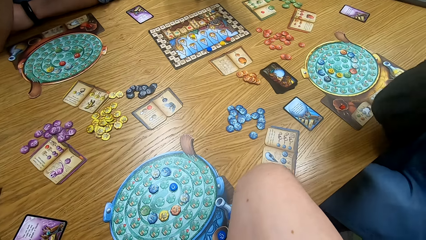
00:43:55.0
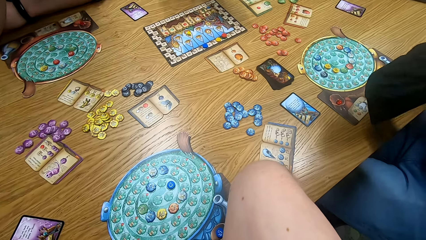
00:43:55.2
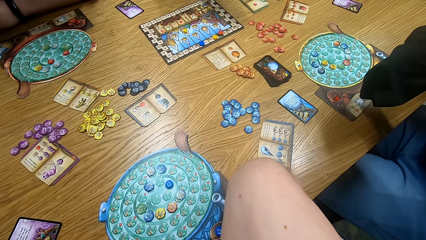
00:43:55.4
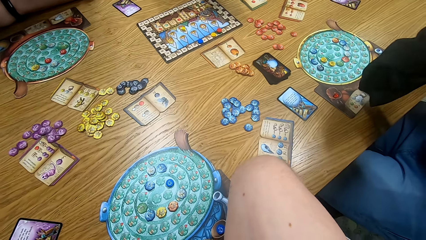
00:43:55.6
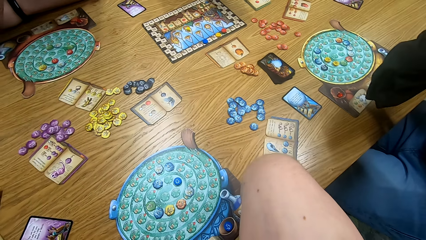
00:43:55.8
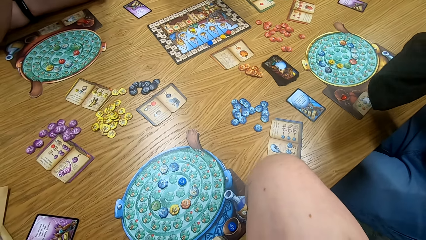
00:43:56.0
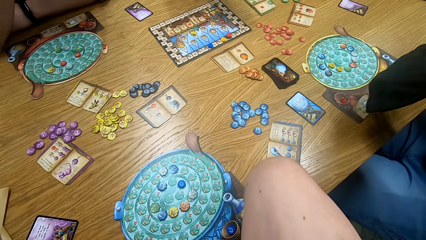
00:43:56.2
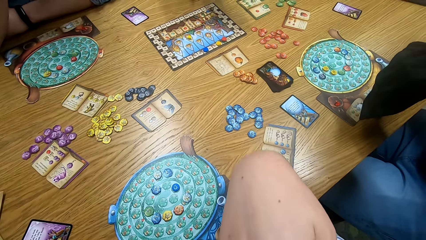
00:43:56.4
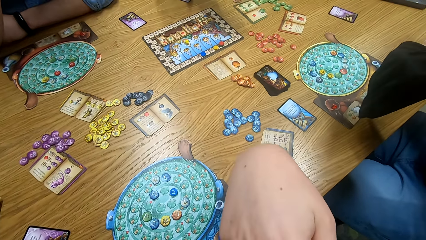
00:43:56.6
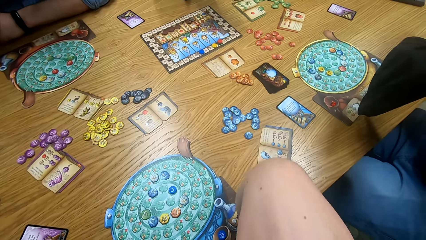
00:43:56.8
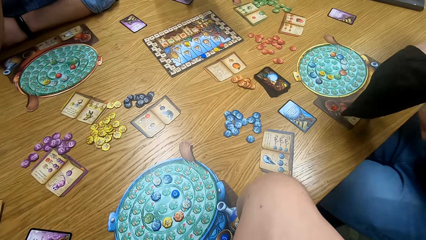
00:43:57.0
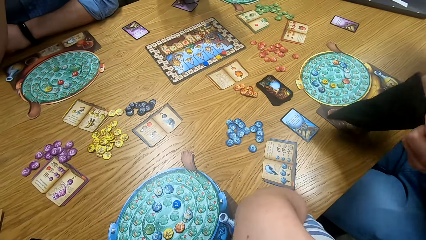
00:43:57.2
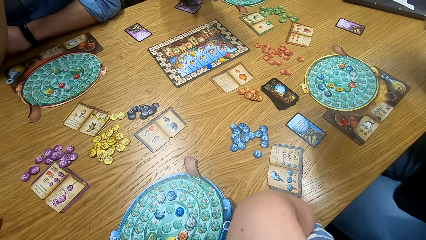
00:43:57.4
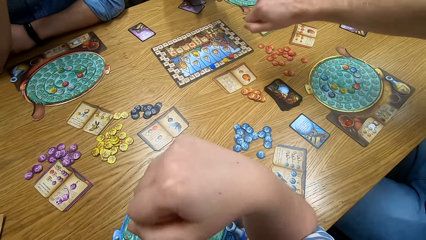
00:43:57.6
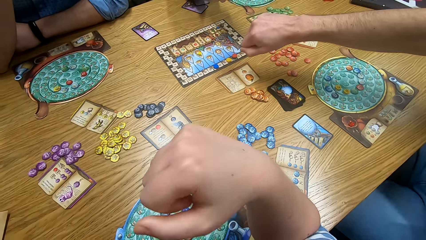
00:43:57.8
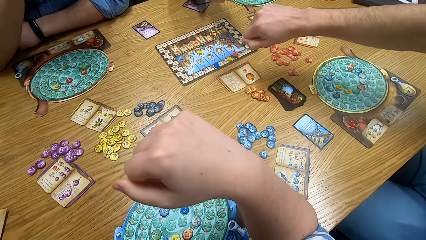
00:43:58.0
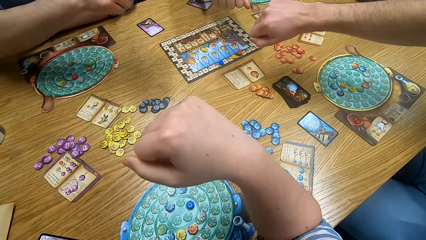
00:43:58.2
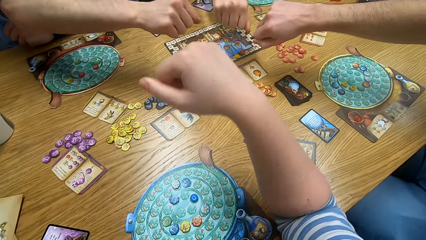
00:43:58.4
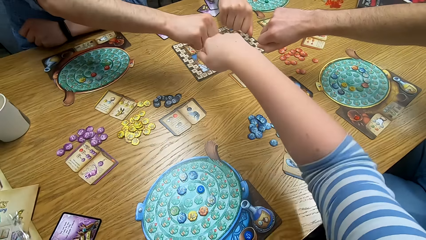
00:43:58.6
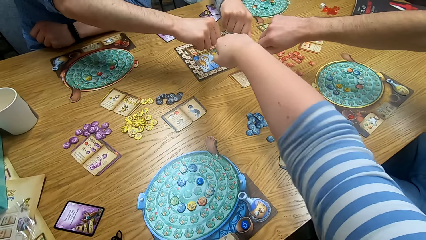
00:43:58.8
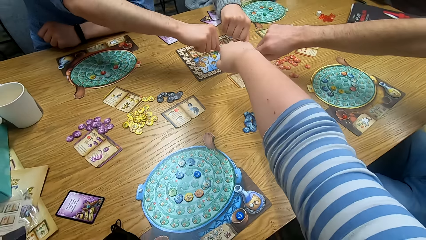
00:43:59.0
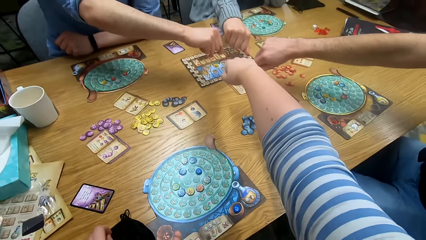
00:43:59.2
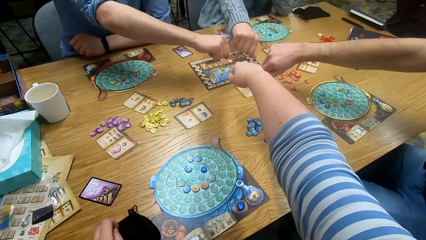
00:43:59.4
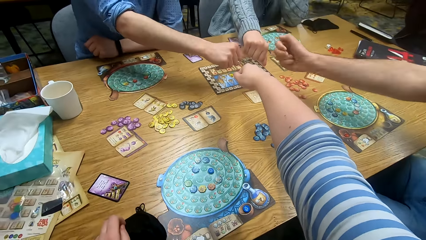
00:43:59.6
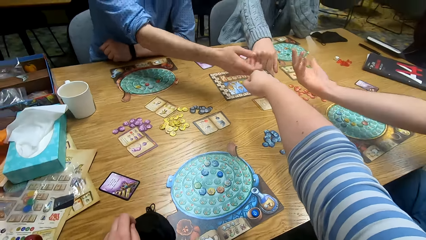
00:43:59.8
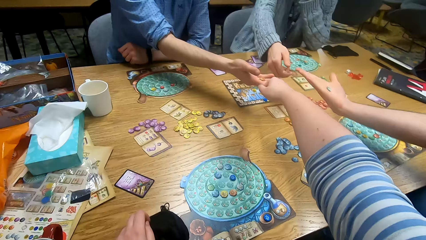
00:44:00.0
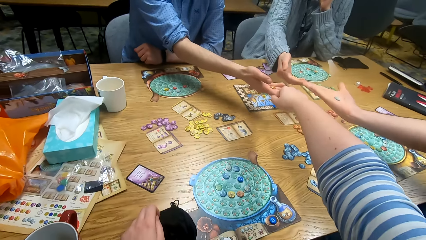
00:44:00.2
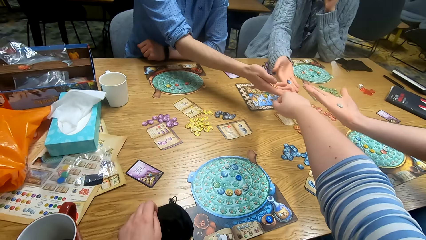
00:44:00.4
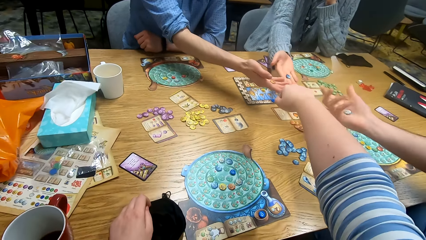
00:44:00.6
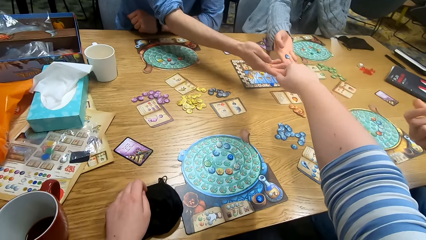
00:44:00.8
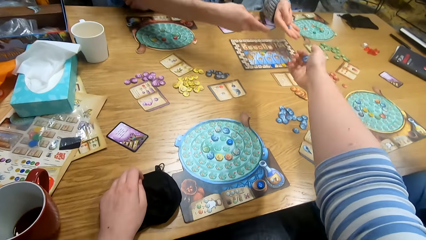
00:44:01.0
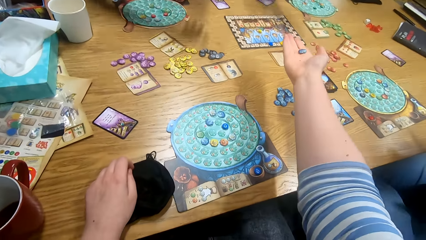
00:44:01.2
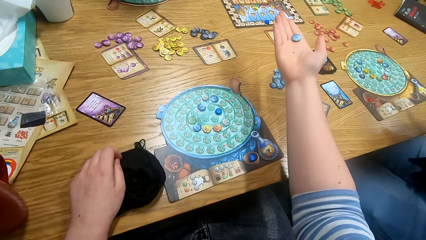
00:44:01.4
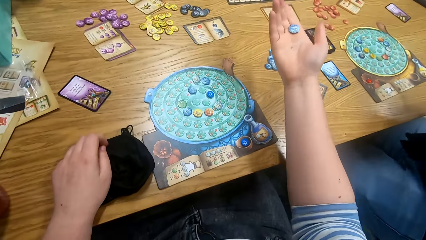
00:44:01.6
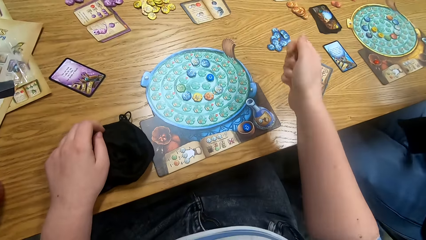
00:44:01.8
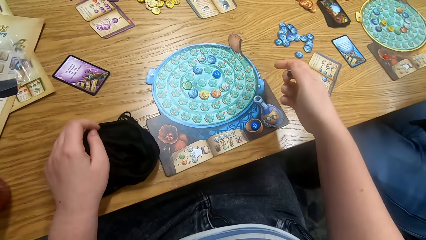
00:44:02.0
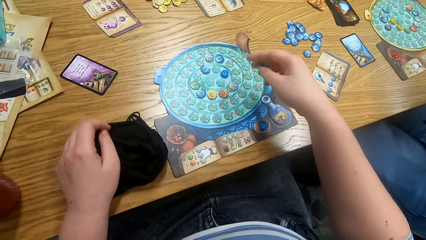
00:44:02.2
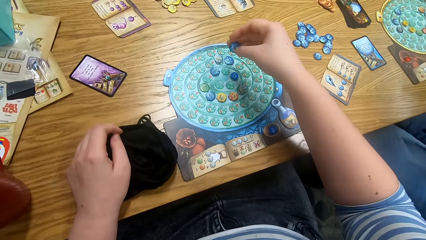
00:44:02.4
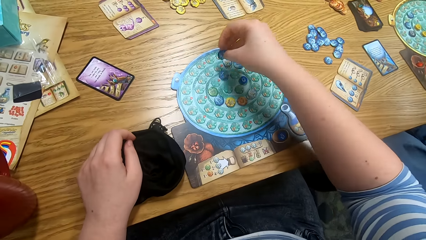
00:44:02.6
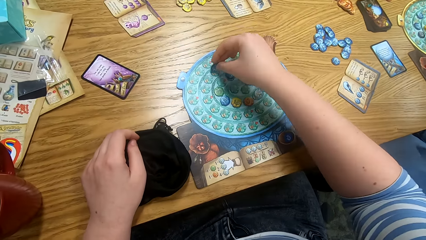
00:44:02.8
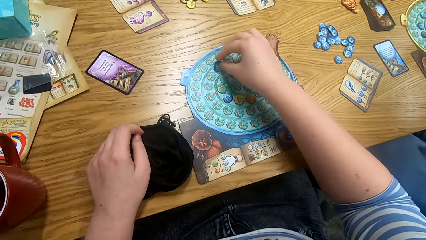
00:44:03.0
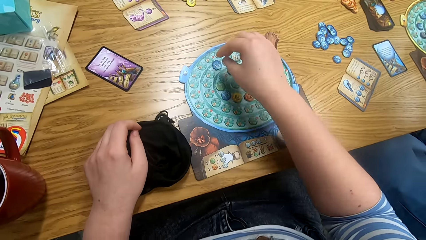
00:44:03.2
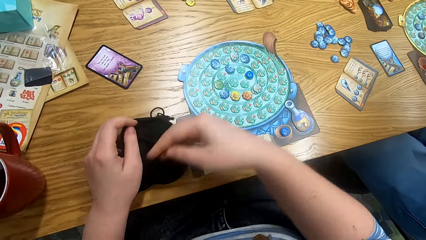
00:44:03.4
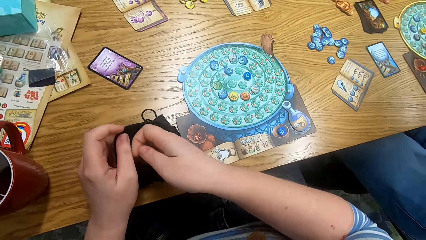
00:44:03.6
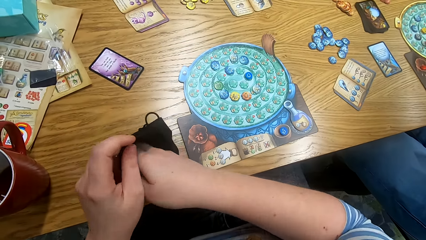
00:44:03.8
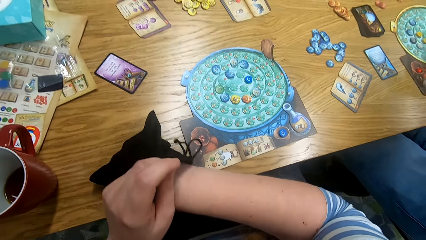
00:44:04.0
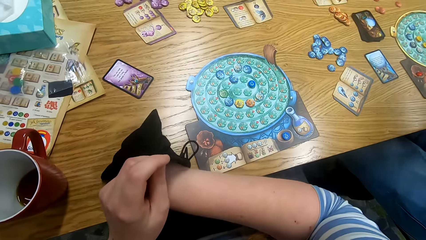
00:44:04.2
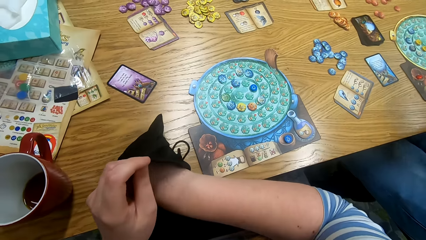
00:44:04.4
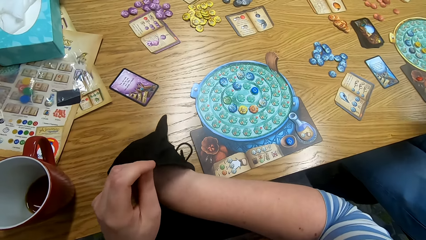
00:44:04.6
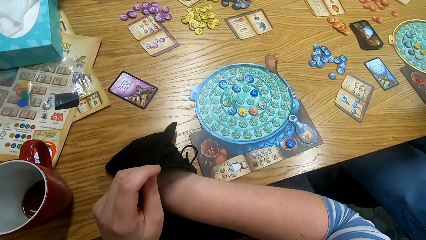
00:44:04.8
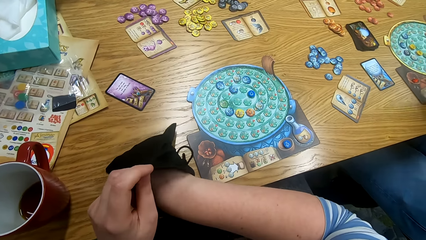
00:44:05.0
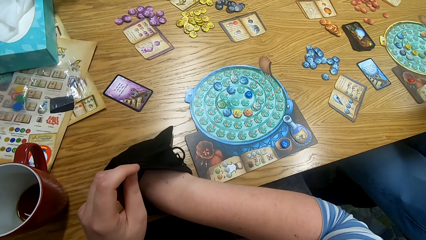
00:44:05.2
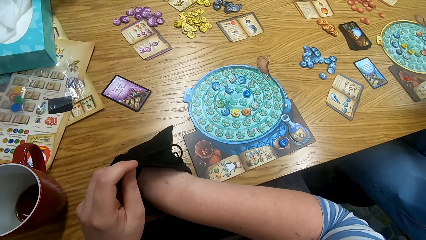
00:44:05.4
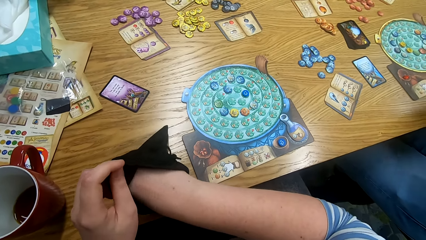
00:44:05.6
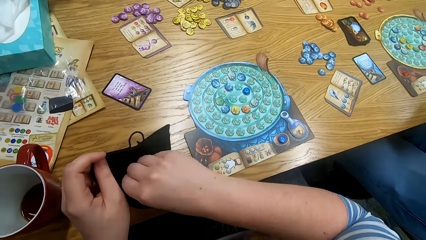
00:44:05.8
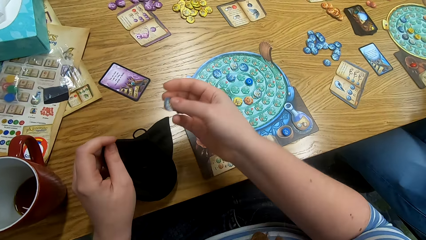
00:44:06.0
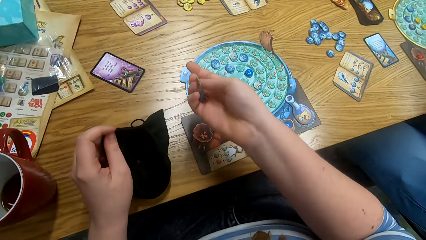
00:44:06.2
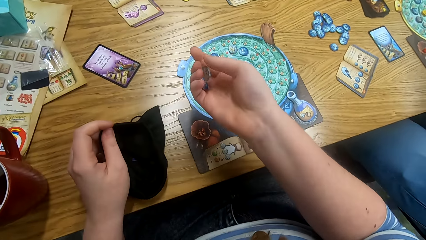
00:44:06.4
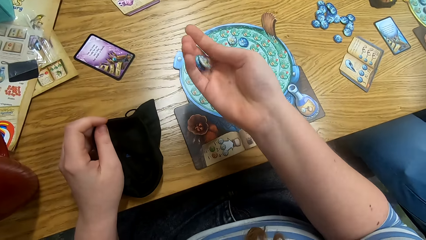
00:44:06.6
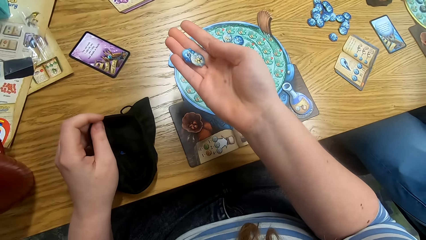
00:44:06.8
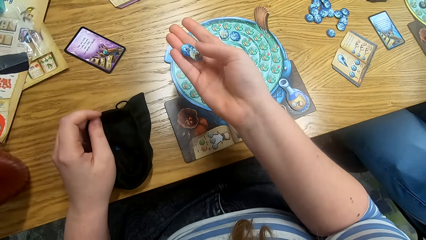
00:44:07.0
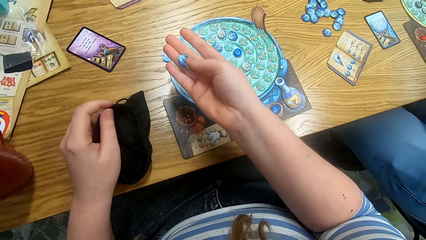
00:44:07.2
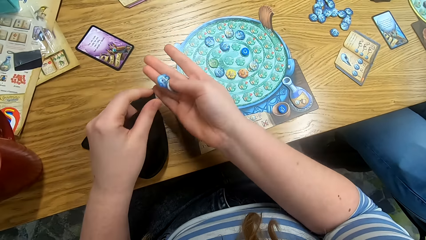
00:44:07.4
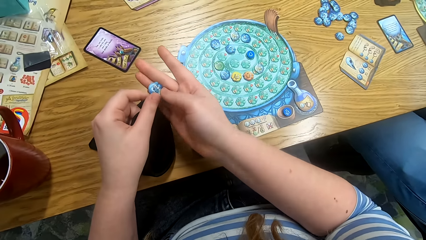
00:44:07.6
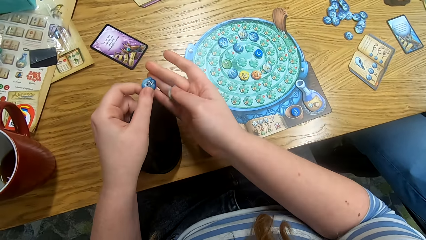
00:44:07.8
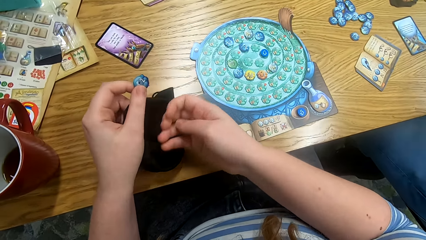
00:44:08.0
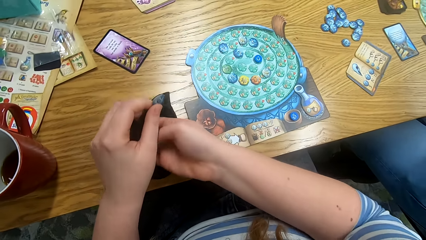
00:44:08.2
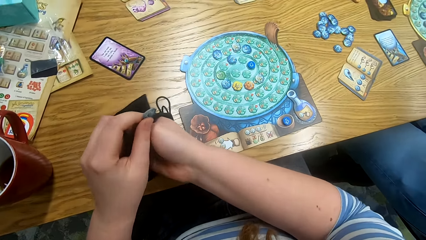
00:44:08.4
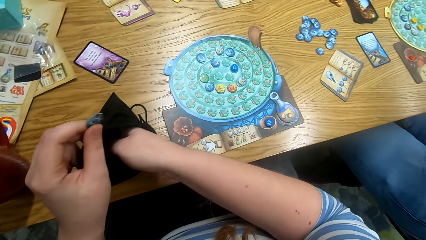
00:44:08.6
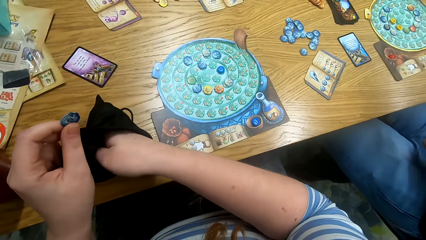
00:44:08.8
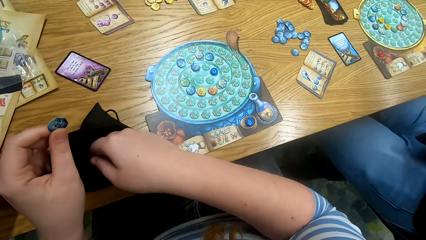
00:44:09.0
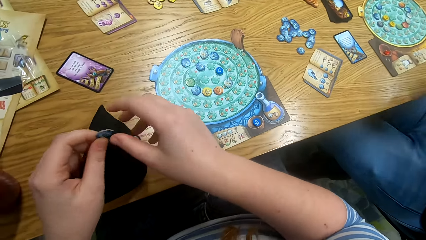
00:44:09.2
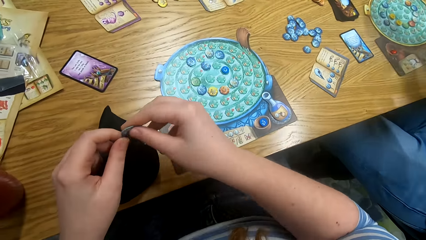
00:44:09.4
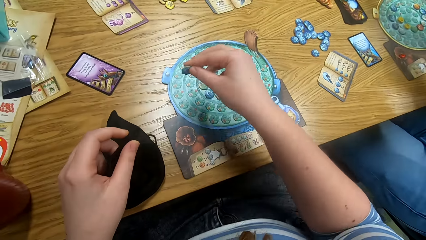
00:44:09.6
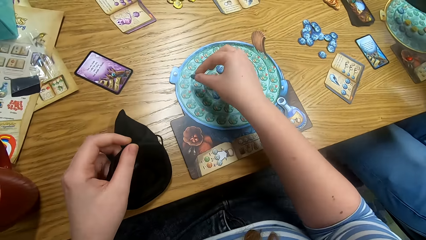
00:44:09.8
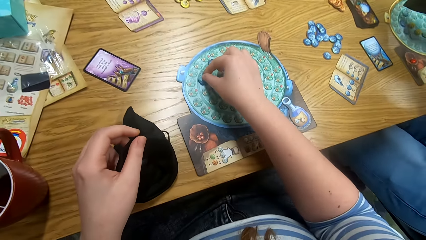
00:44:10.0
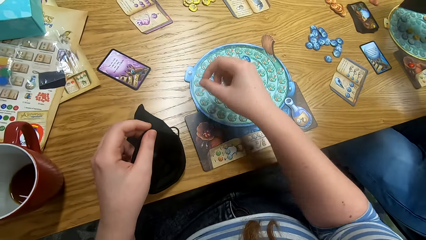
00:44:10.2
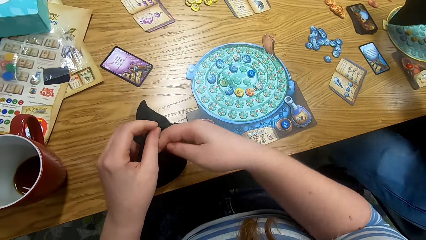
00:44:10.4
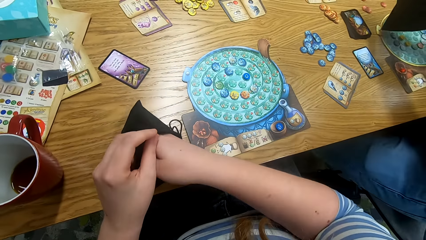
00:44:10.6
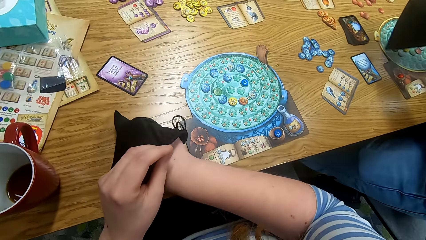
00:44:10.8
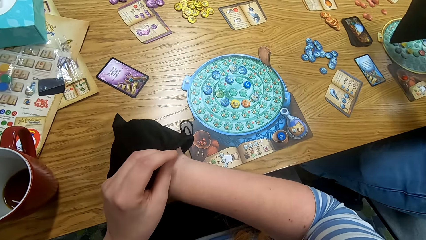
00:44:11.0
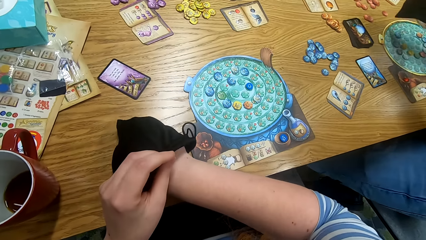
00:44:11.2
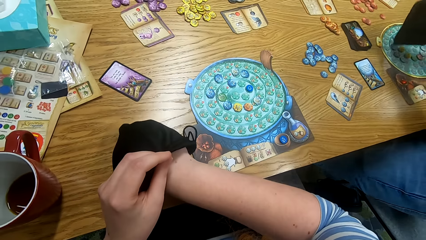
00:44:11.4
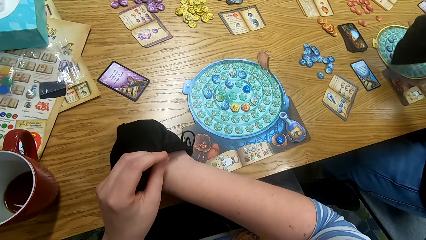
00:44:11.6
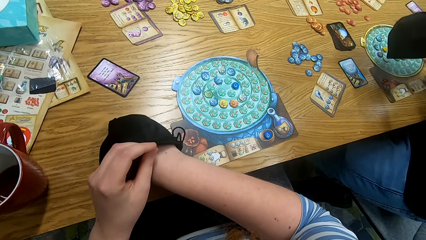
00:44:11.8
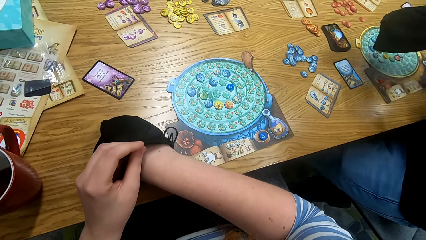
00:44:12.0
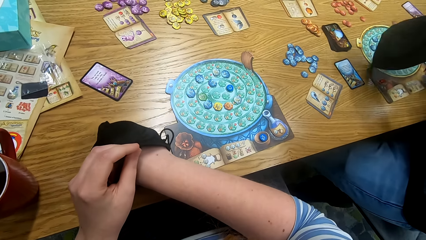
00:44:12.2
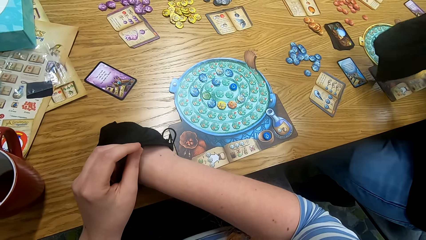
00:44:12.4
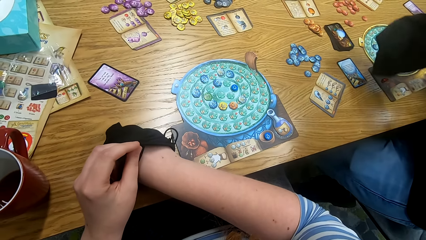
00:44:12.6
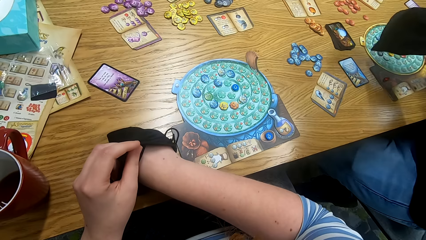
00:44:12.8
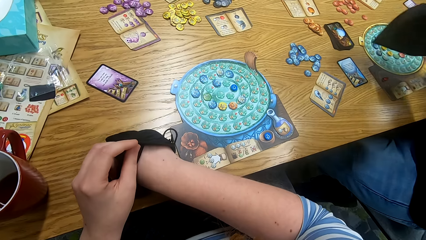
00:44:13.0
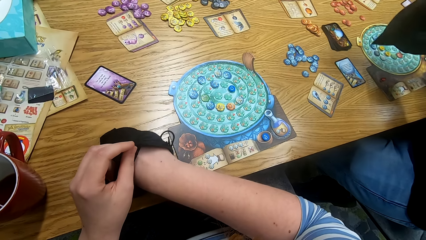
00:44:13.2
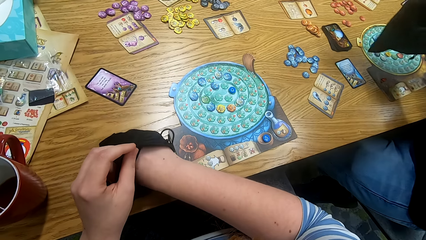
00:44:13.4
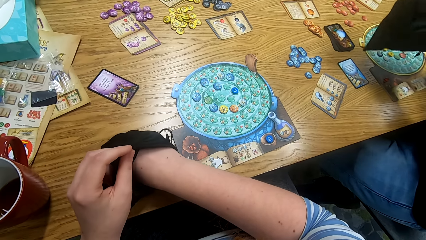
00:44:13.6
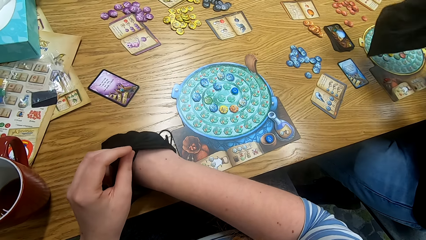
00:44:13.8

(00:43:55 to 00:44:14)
A man straightens his right hand in the middle of the table. Another man straightens his right hand in the middle of the table. The camera wearer straightens his right hand in the middle of the table. A third man stretches the right hand. The third man shows the token in his hand. The second man shows the token in his hand. The first man shows the token in his hand. The camera wearer shows the token in his hand. The third man unfolds the fist. The second man unfolds the fist. The first man unfolds the fist. The camera wearer unfolds the fist. He plays something and places the token on the board. He takes a token from the bag and puts the right hand in the bag. He removes the right hand from the bag. He puts the token in the bag. He places the token on the board and plays something. He takes a token from the bag. The first man shakes the tokens in the bag. The camera wearer puts the right hand in the bag.
